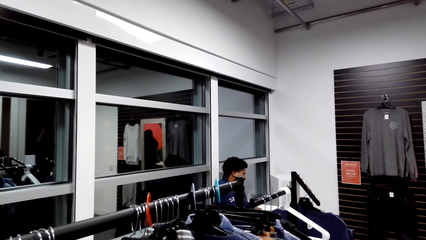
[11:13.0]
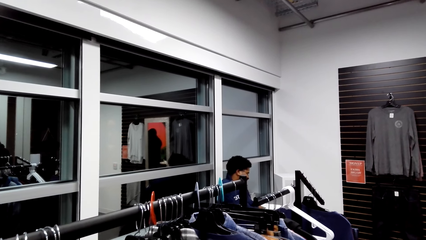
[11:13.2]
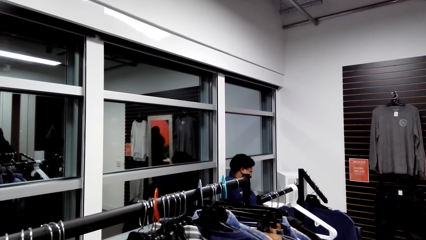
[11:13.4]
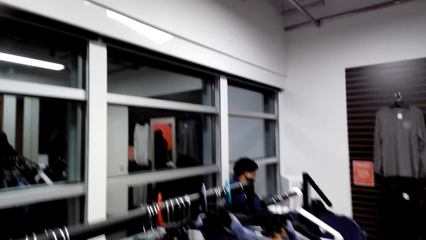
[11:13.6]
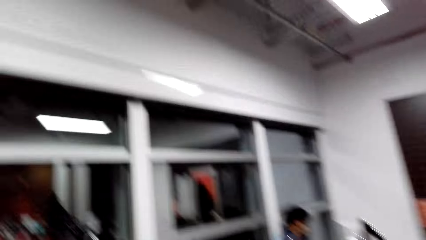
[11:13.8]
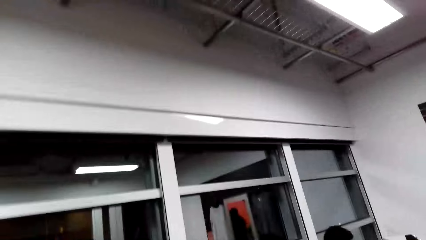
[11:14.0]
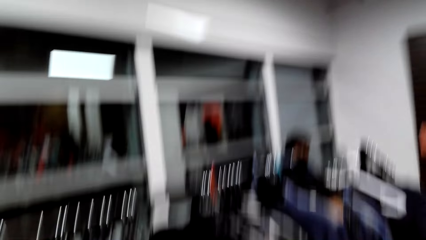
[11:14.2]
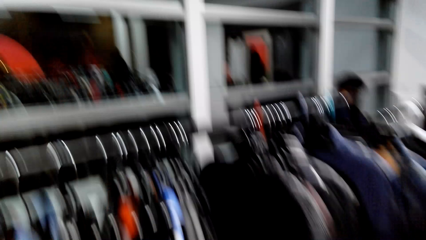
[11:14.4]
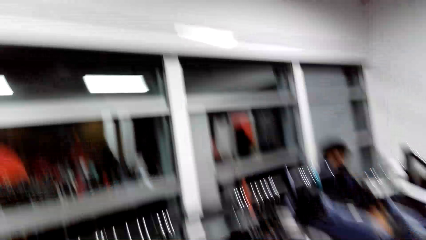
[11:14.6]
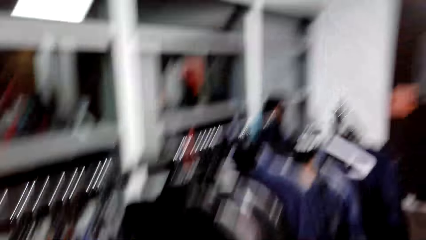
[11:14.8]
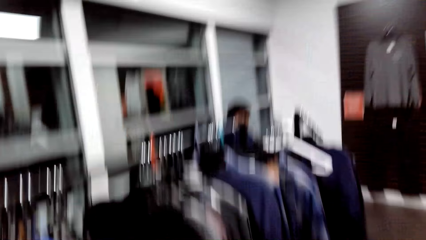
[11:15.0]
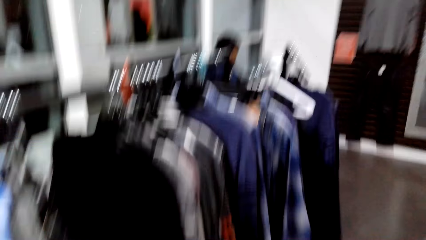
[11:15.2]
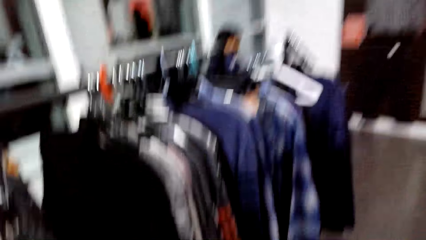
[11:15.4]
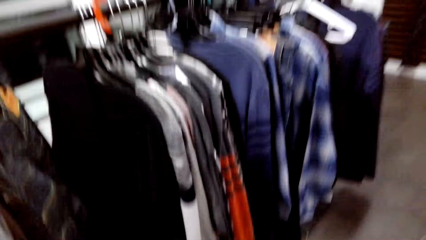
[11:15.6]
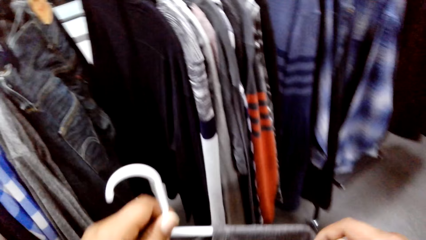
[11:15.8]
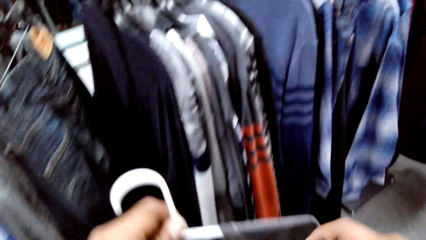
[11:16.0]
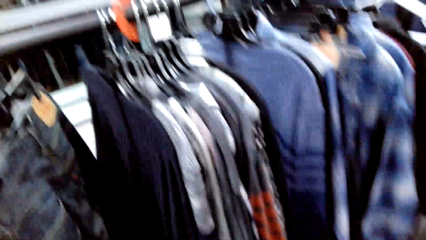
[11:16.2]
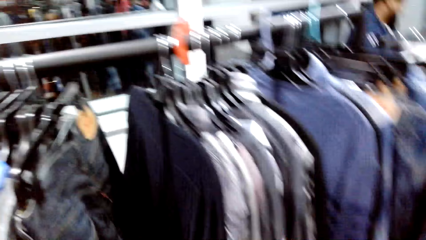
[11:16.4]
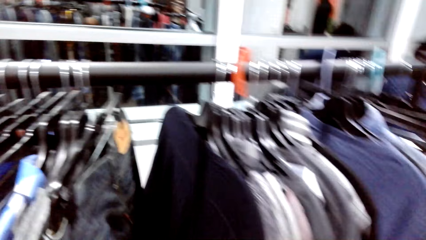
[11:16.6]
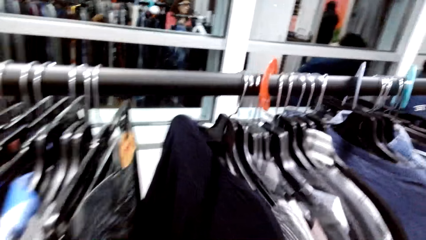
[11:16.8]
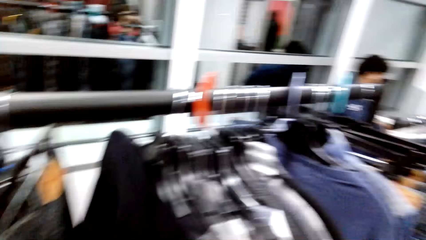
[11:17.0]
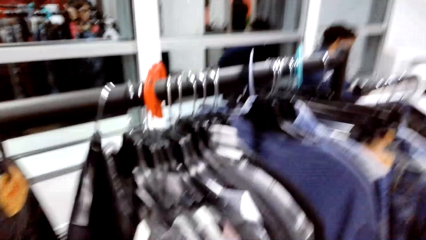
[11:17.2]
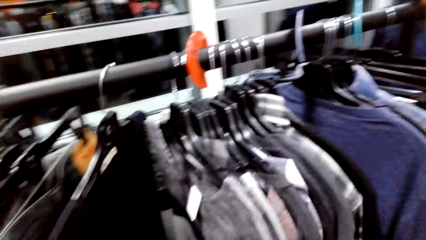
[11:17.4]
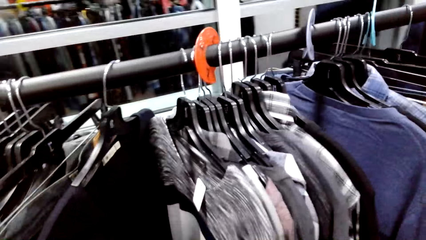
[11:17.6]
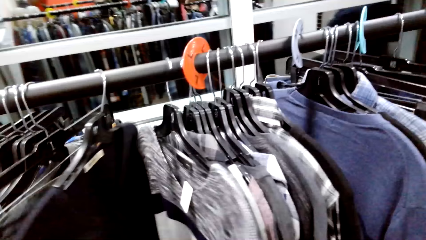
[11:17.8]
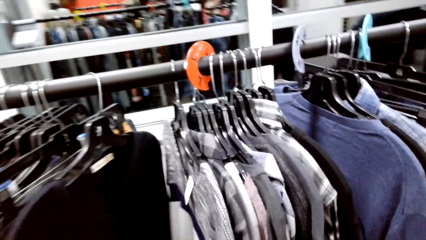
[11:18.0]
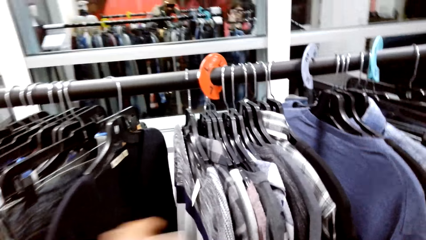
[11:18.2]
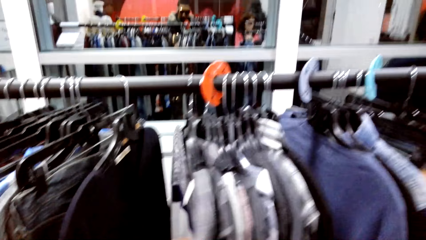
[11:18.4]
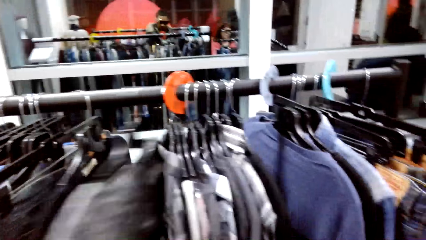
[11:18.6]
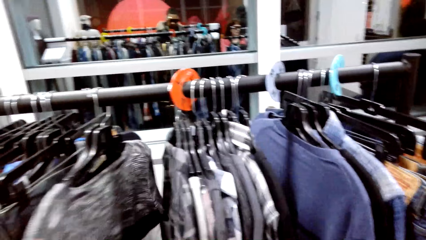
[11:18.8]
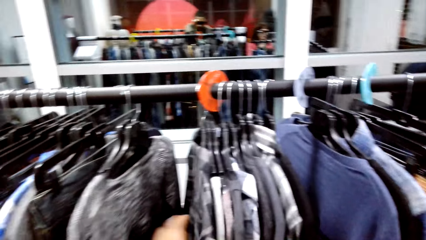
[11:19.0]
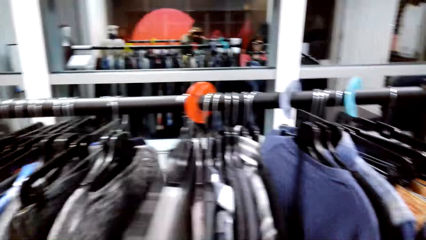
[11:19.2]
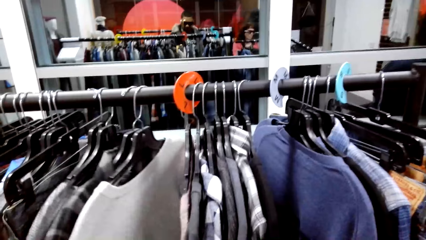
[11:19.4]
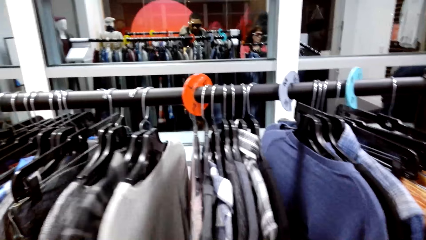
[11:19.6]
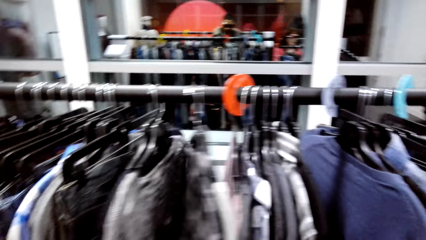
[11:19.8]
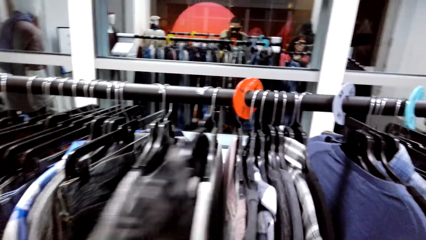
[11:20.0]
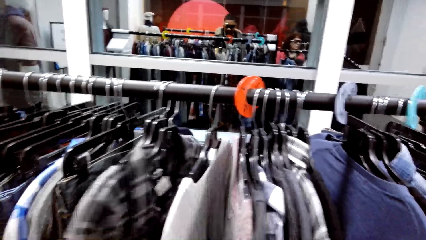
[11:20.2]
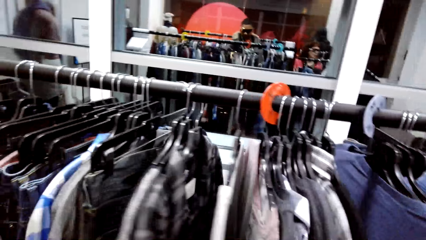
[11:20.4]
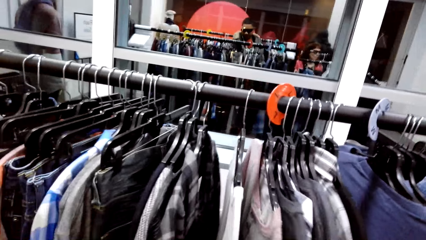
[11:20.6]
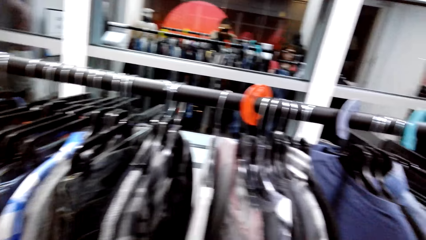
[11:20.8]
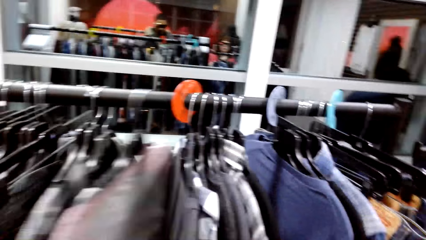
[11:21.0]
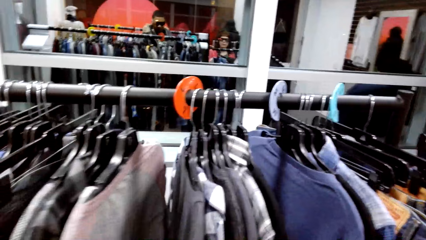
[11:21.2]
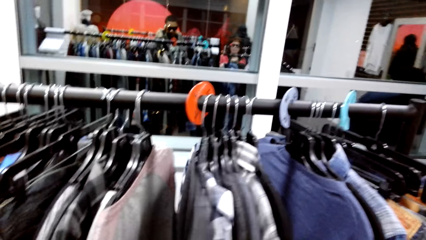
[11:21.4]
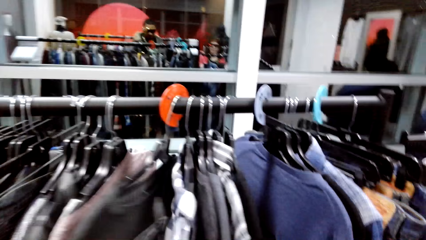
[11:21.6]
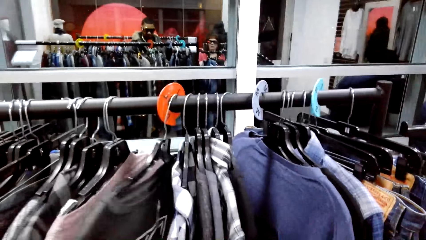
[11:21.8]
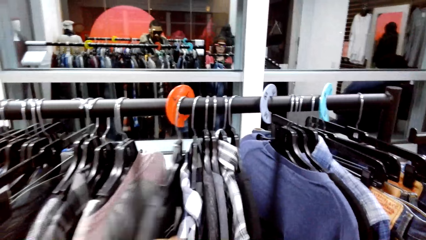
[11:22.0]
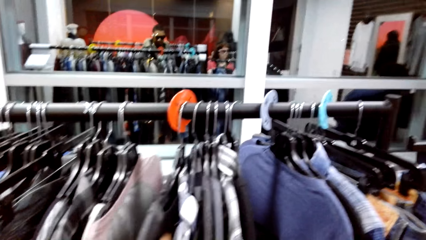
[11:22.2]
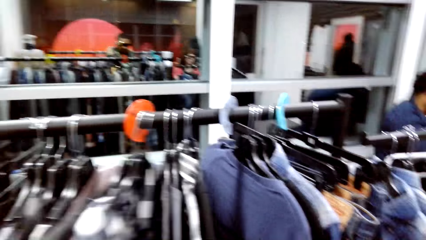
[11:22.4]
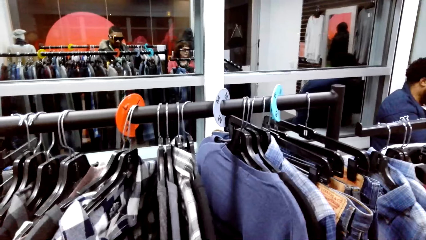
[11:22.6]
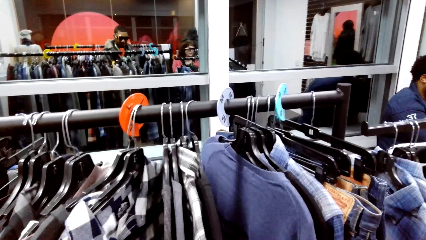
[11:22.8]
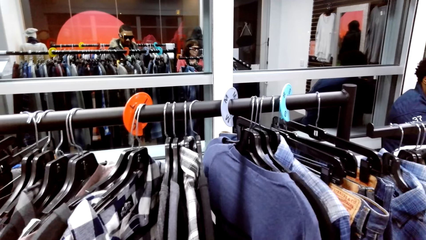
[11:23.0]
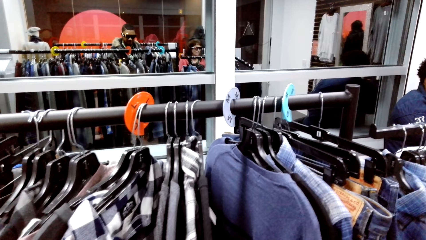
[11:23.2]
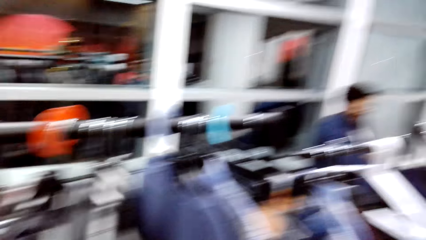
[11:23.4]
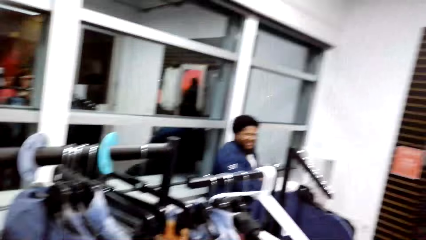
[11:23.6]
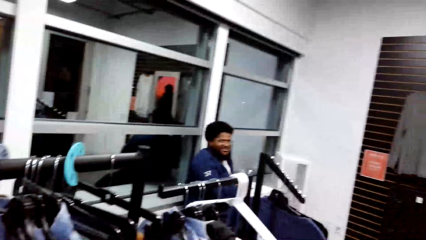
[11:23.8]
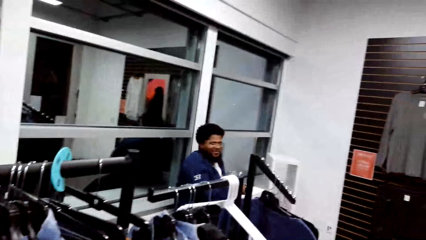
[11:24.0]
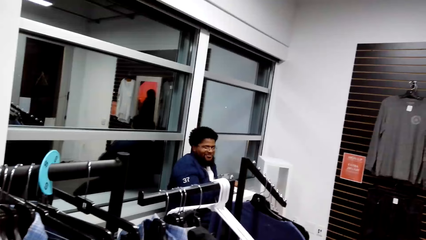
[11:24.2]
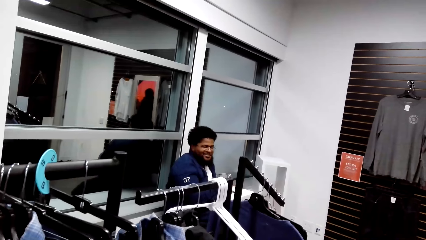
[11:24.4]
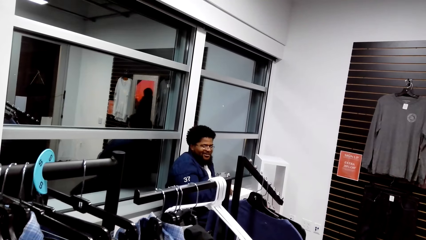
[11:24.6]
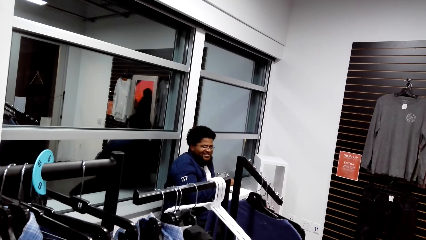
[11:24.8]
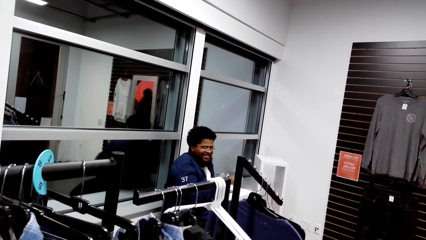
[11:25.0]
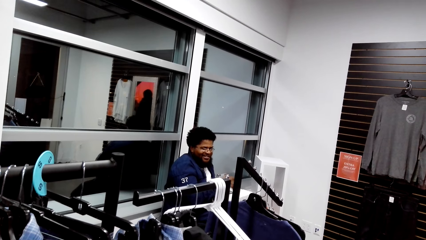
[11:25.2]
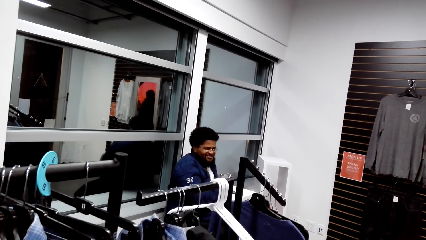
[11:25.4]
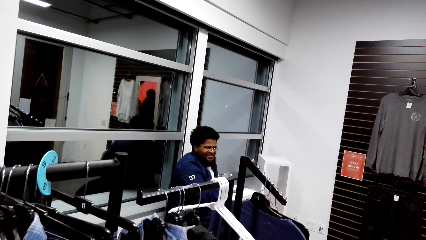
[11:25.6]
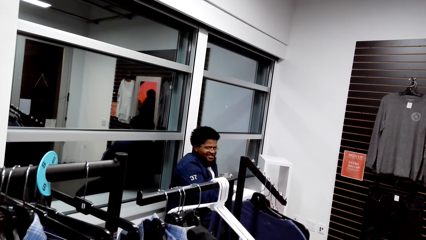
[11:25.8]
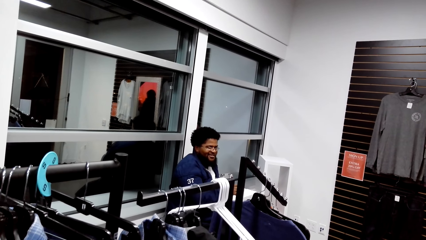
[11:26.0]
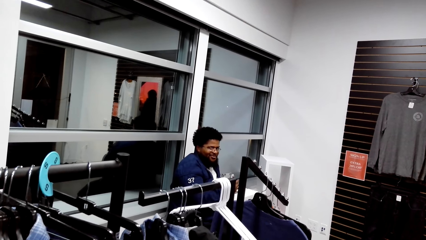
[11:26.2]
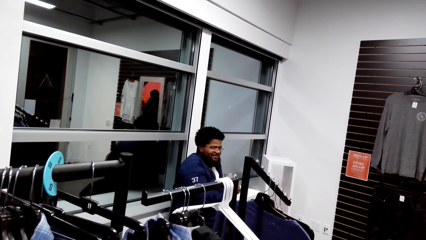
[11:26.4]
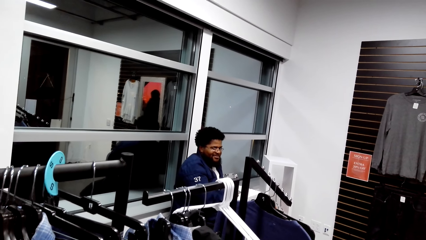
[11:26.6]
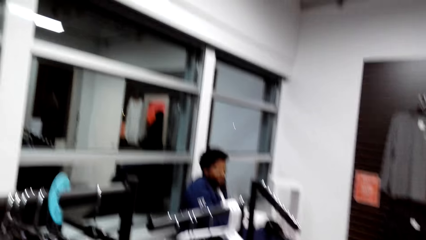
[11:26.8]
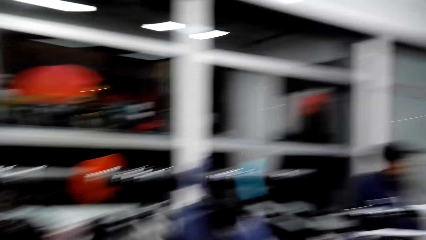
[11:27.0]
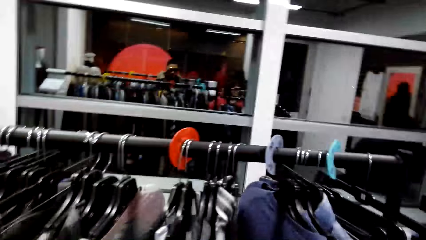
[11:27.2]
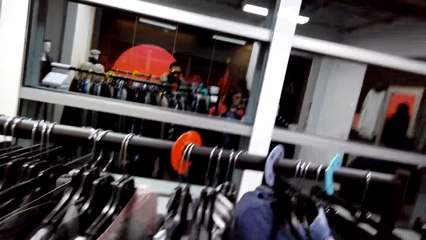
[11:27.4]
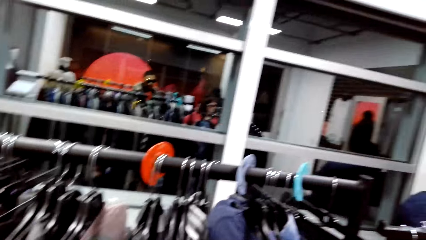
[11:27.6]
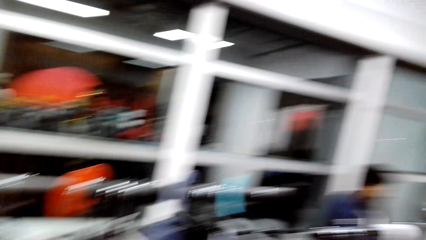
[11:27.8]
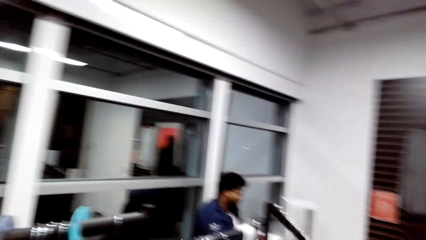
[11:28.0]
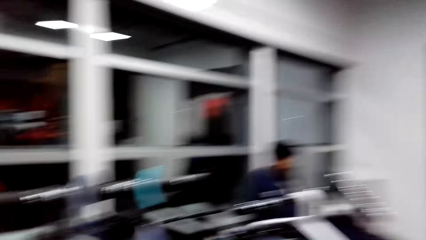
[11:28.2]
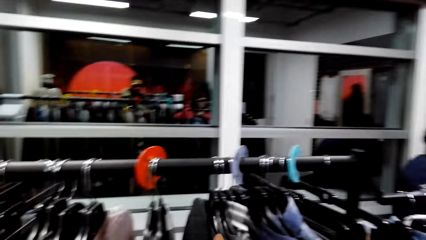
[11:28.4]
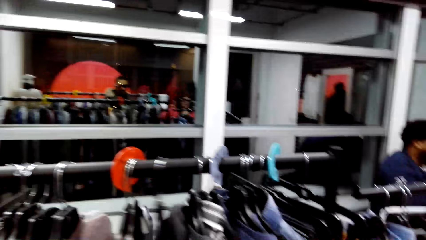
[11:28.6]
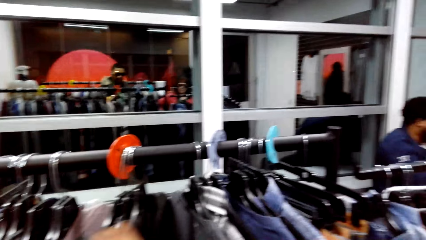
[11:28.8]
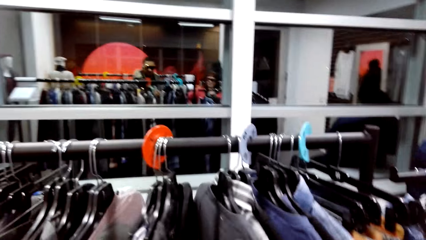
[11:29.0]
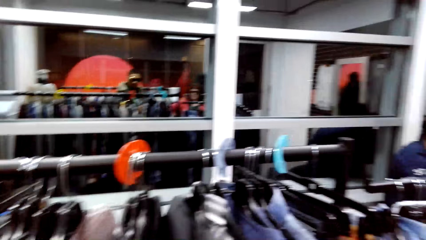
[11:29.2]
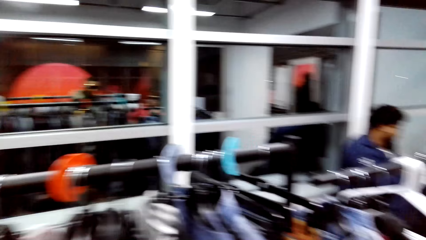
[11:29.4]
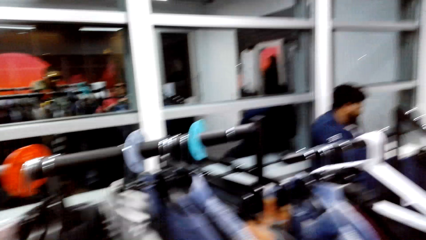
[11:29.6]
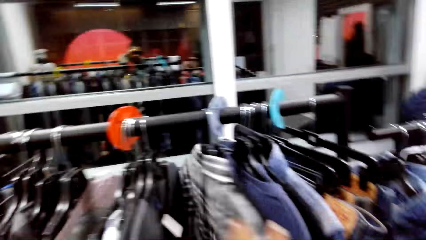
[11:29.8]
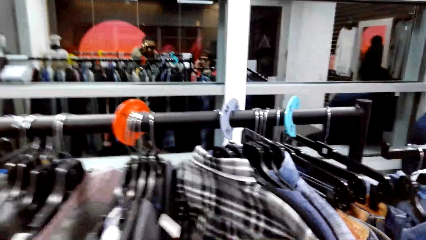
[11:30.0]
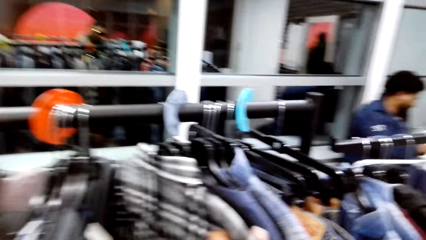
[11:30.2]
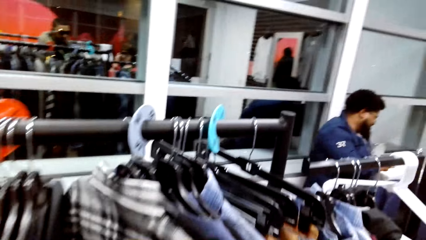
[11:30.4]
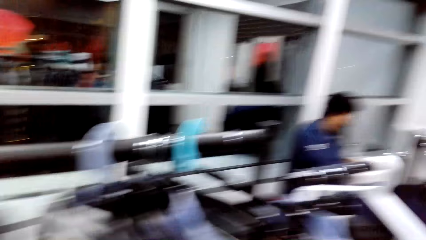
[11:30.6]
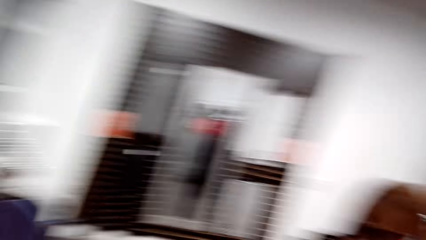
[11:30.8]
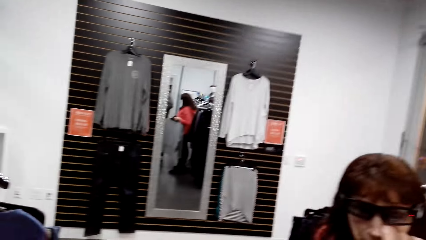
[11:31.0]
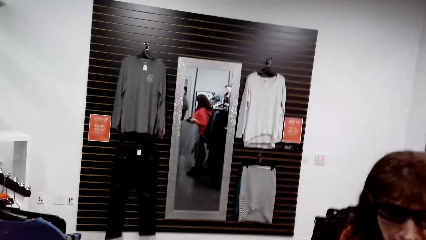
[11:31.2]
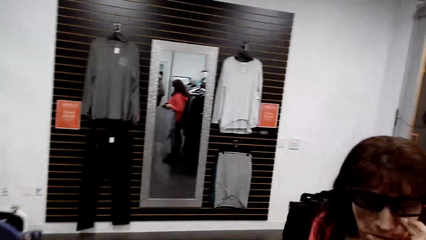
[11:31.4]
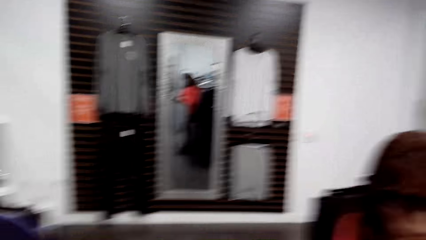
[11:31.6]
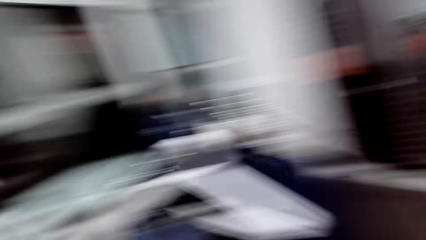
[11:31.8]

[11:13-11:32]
The camera wearer dialogues with a person. They touch a cloth. They look around the clothes. They touch the cloth repeatedly. They pull the cloth. They look around the clothing store. They dialogue with the person. They pull the cloth.
